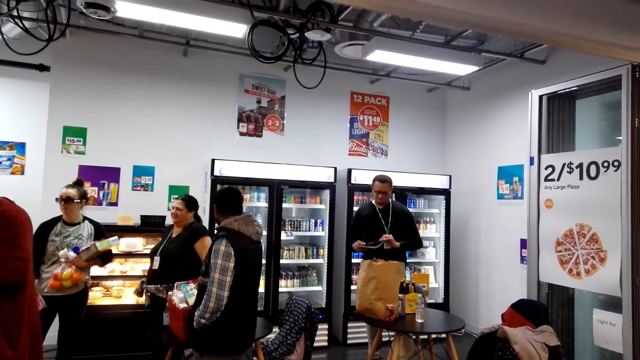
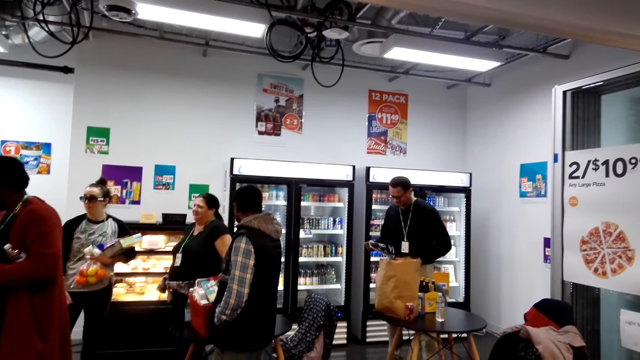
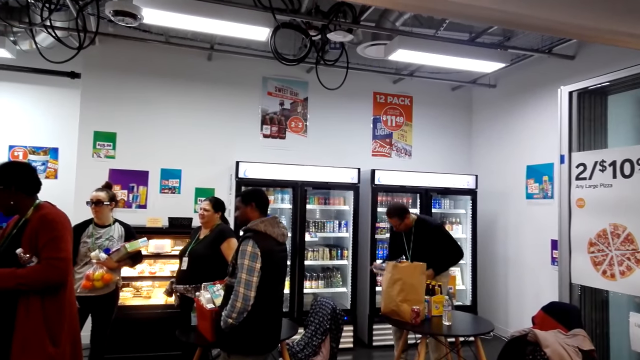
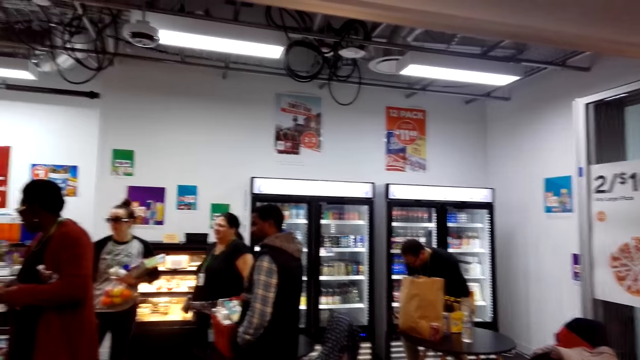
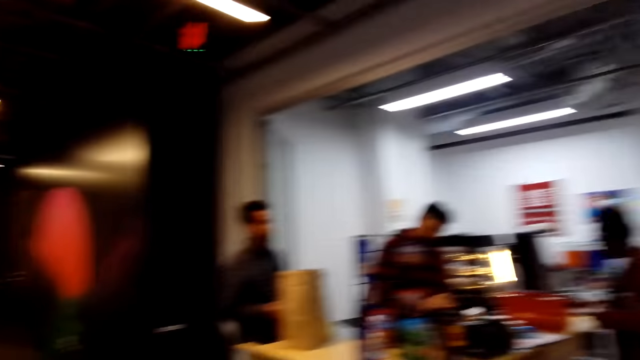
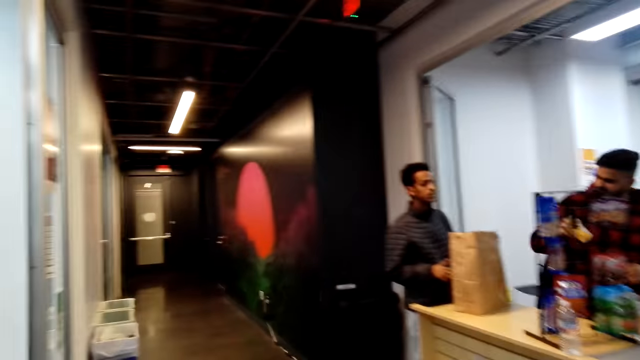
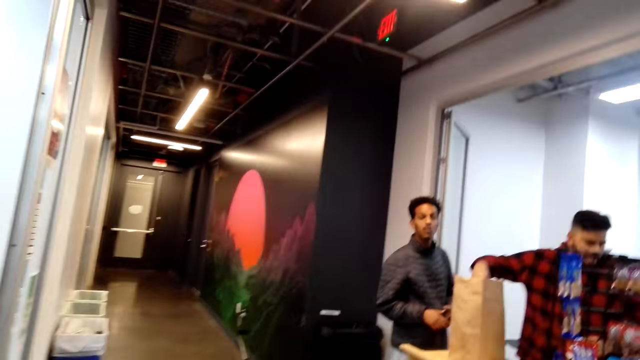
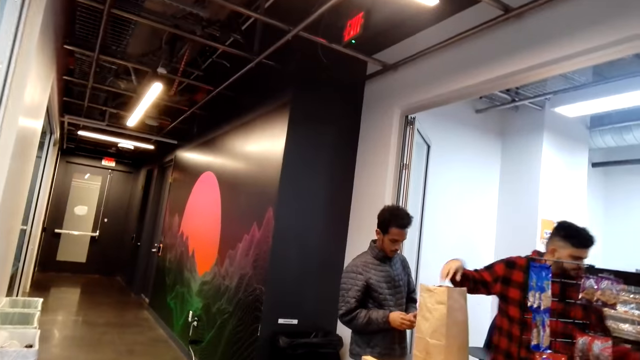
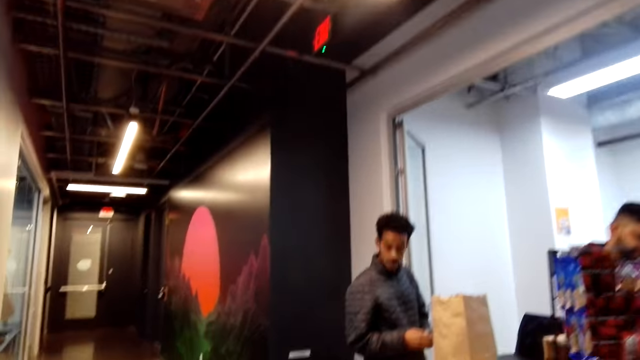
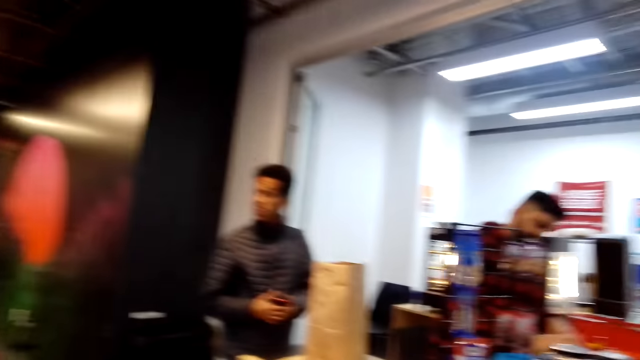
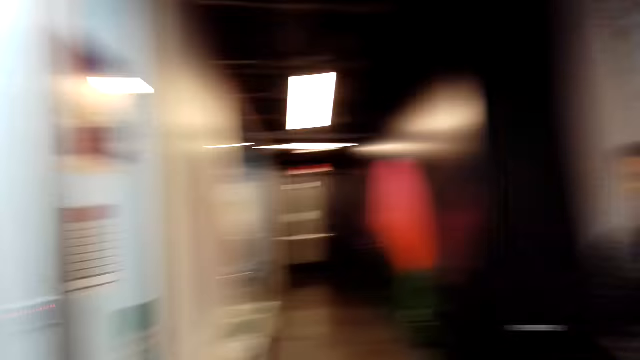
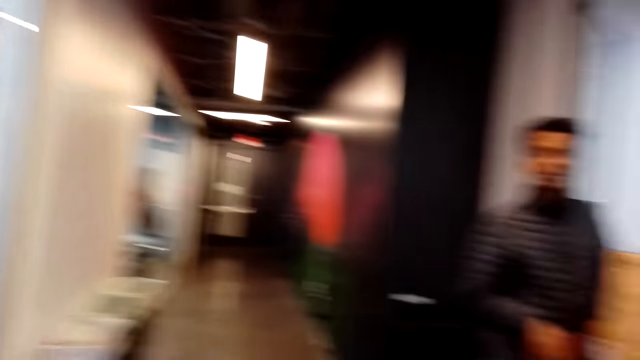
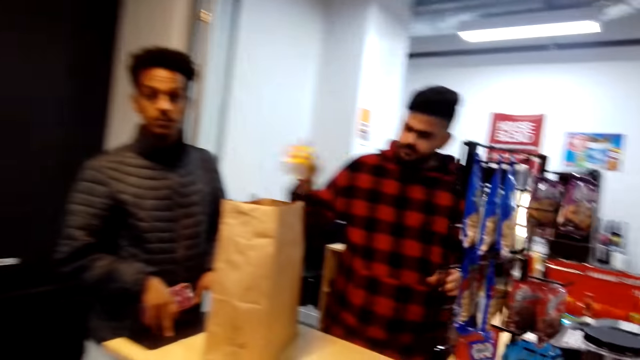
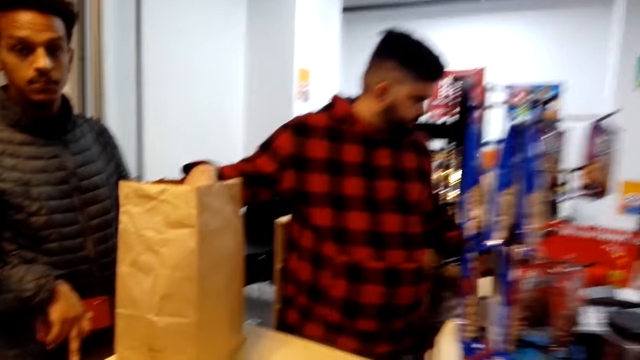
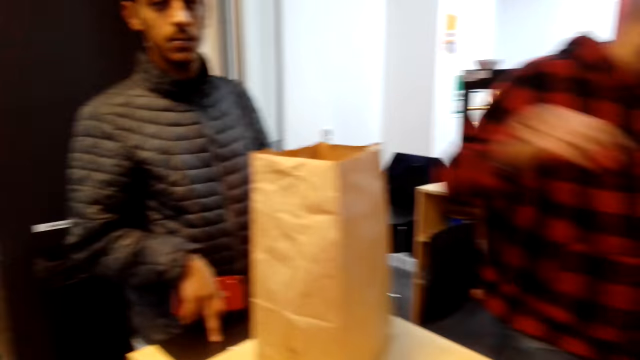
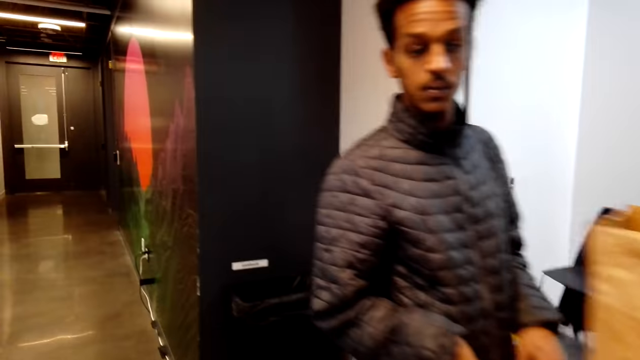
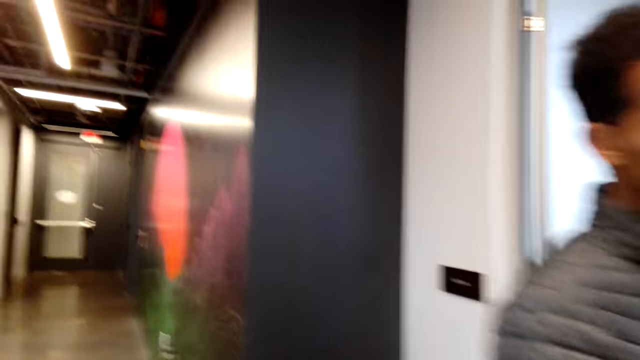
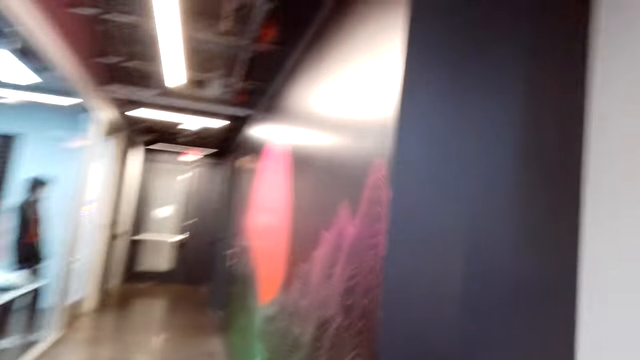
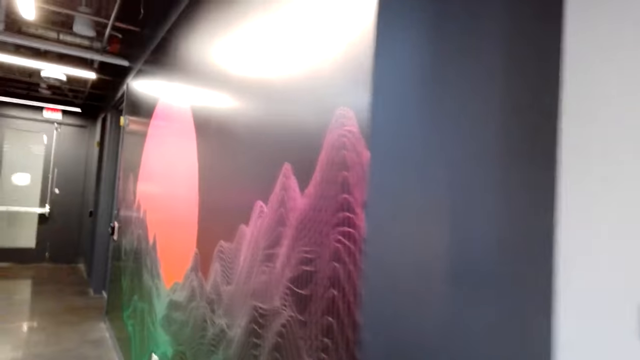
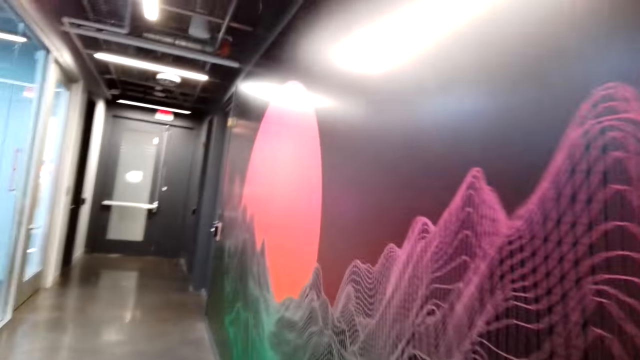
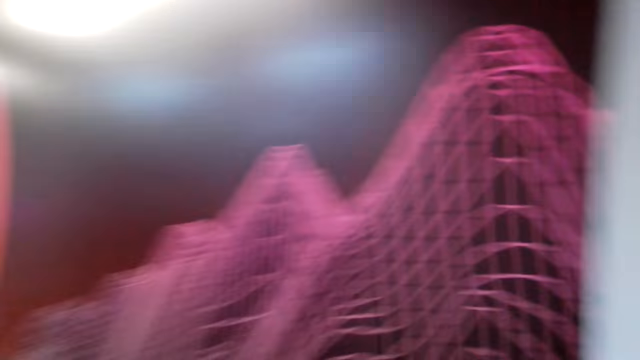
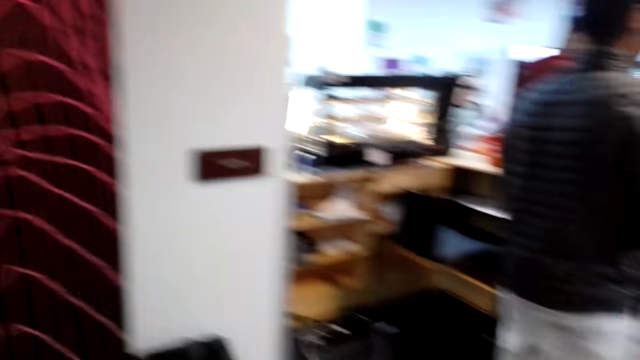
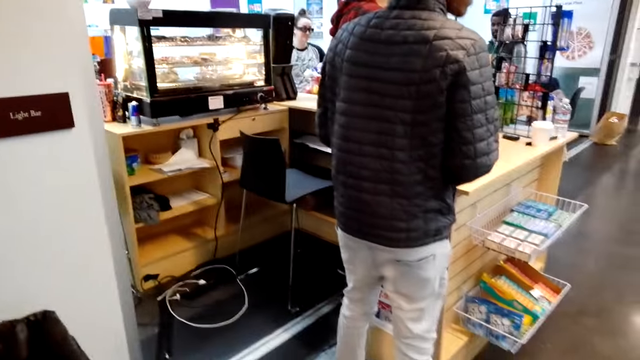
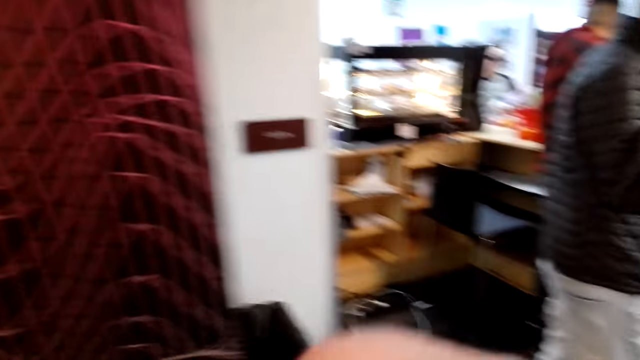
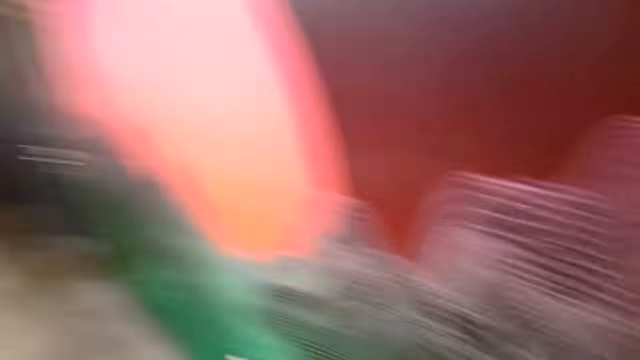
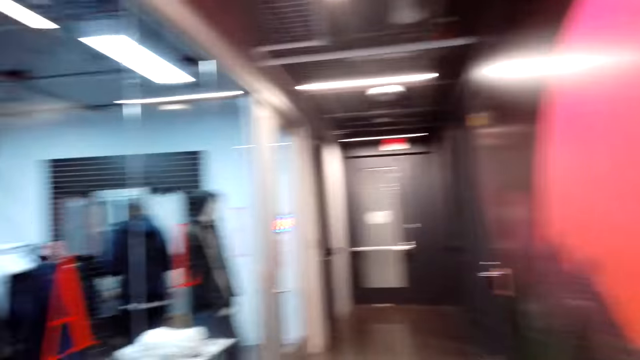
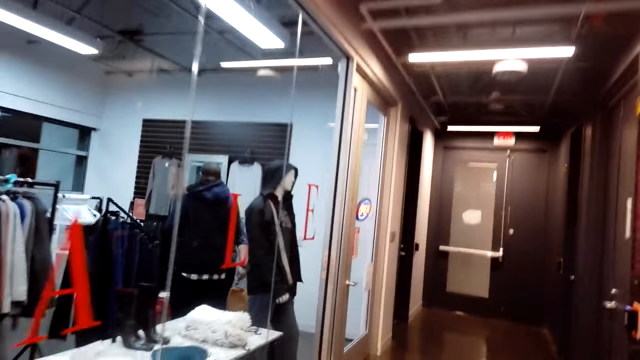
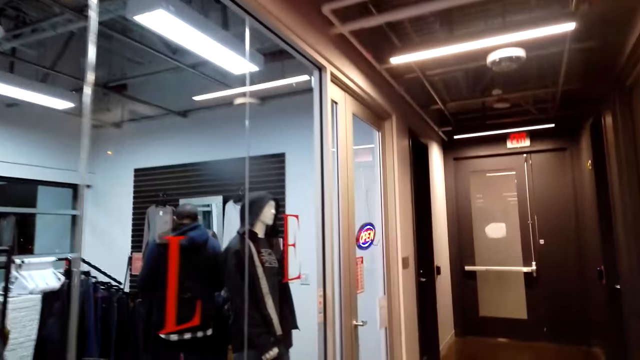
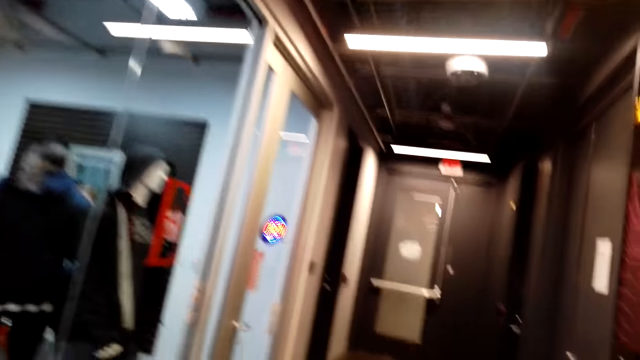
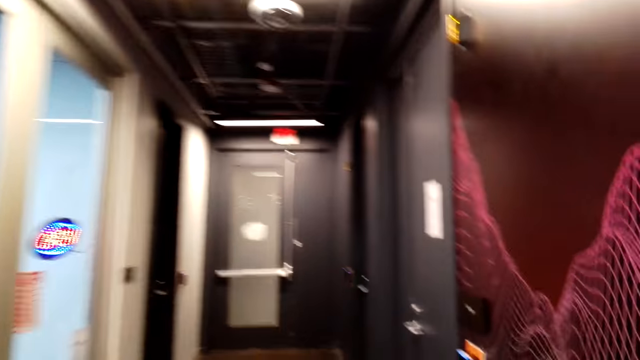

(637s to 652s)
A man sits on the chair. The camera wearer looks around. Another man puts something in the envelope. A third man looks around. The camera wearer looks around. The second man puts the packet in the envelope. The camera wearer steps forward. They walk to the corridor and look around.

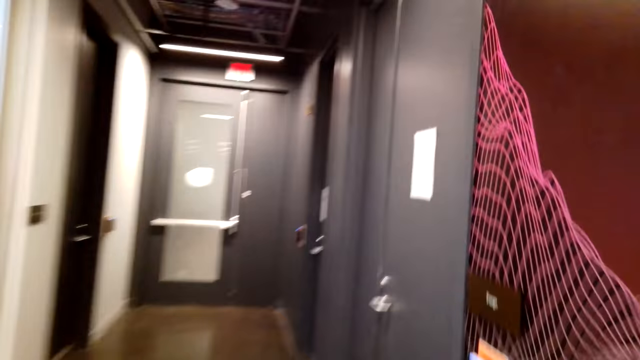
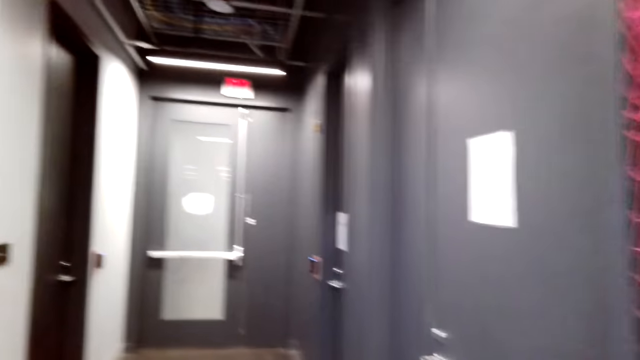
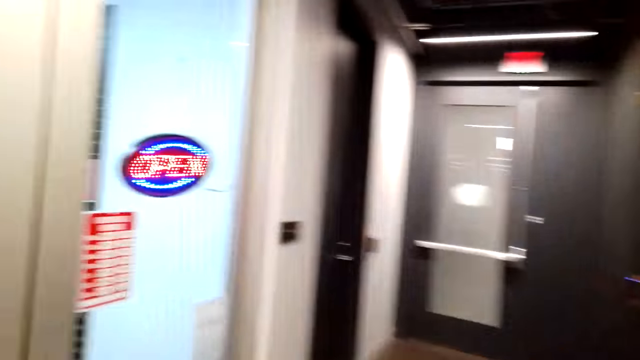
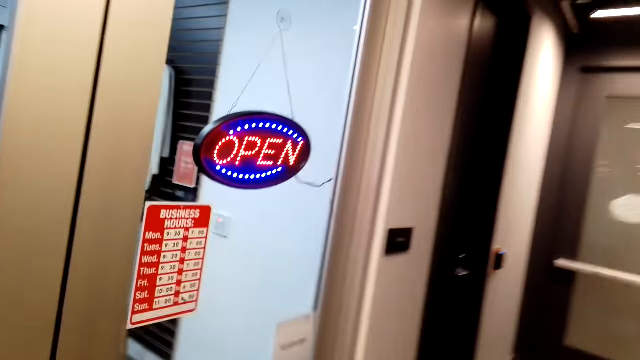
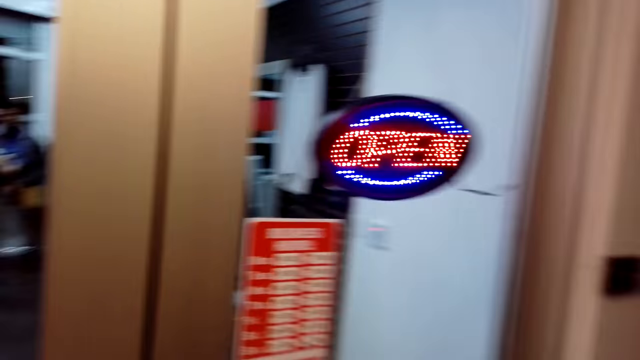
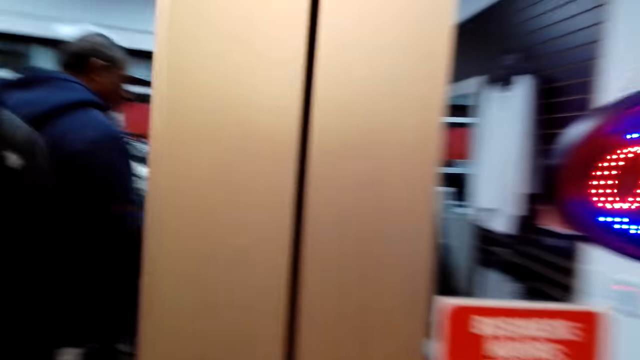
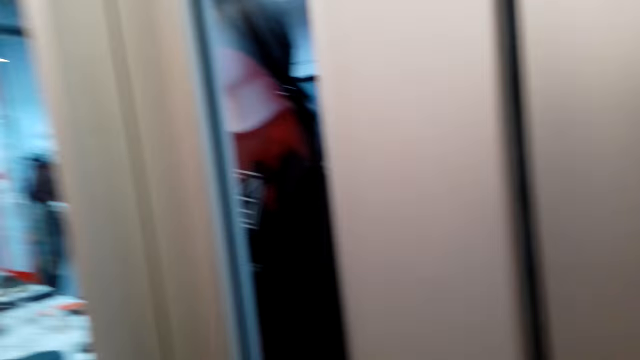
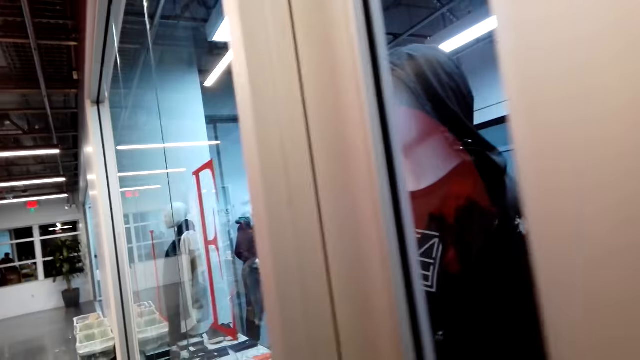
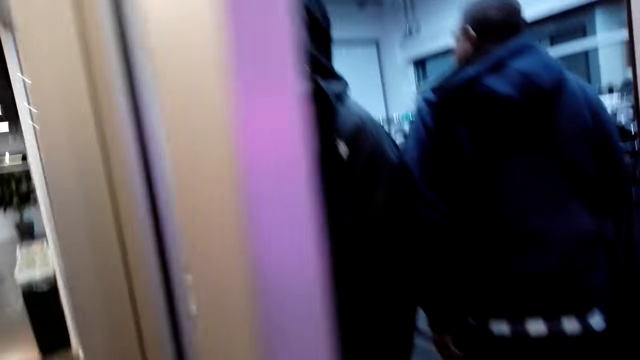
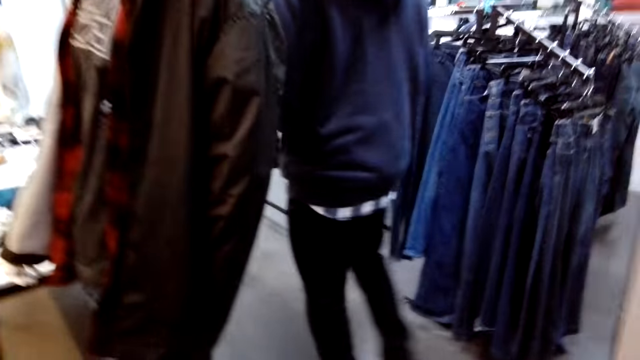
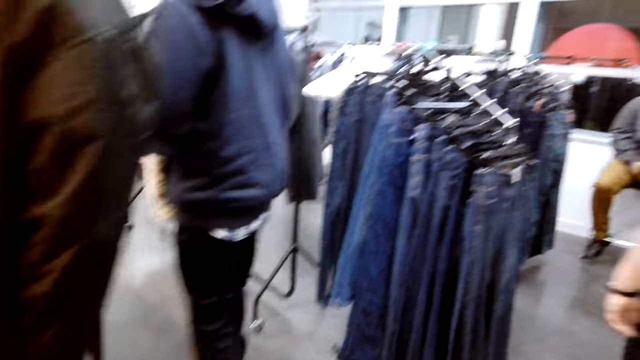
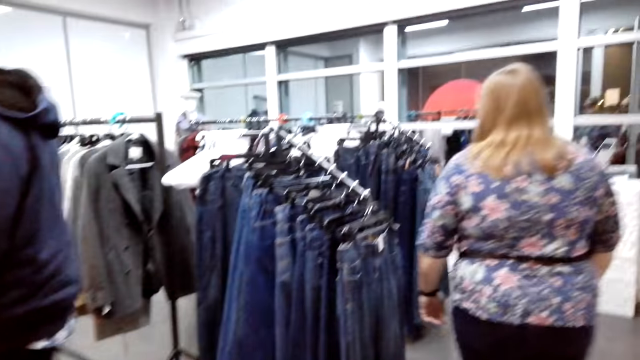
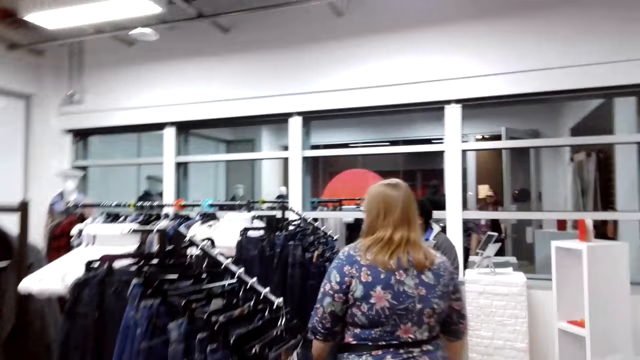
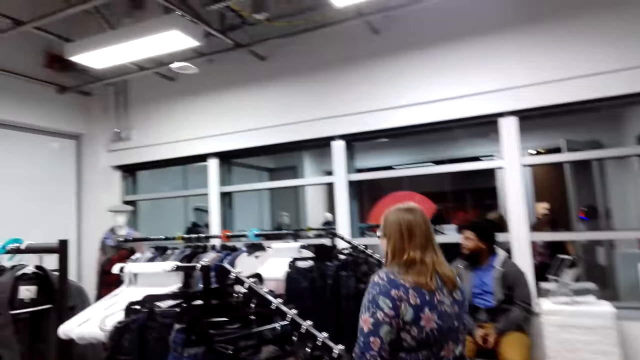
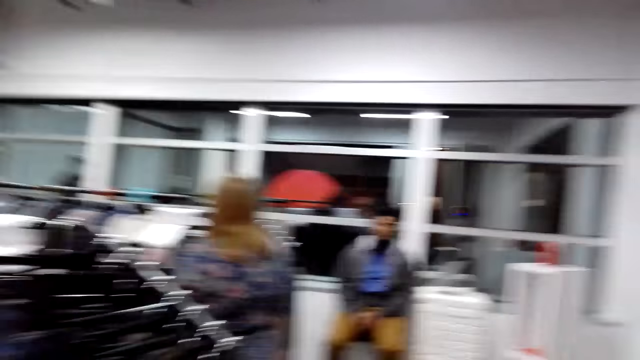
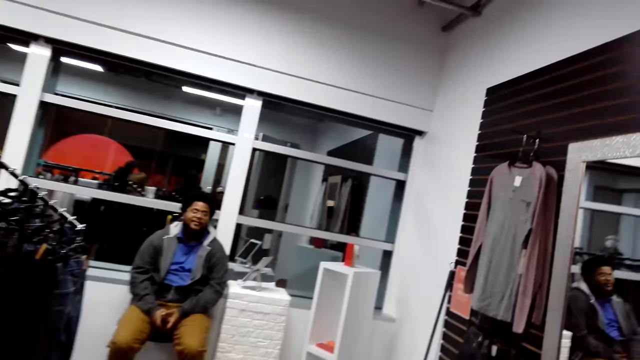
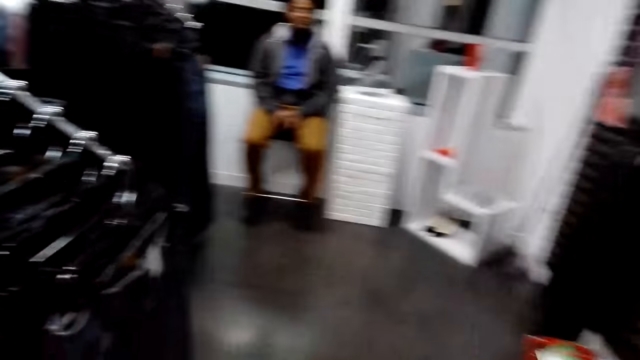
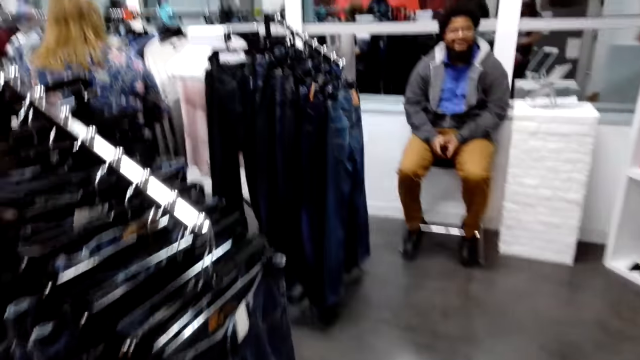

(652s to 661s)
The camera wearer opens the door. A man steps forward. The camera wearer walks to the clothes store. A lady steps forward. Another man looks around. The camera wearer looks around.
